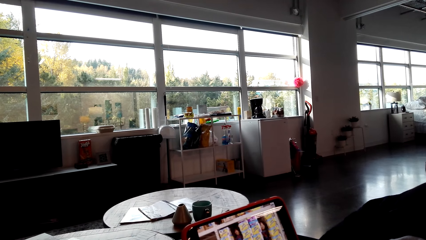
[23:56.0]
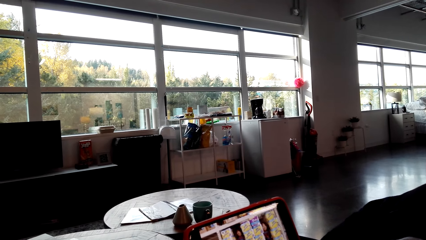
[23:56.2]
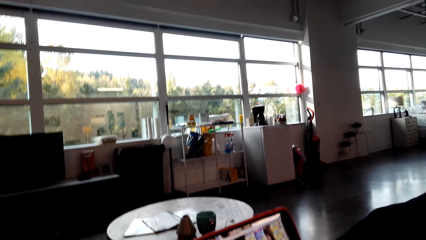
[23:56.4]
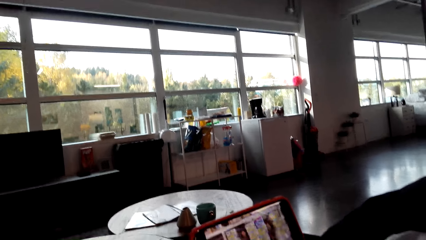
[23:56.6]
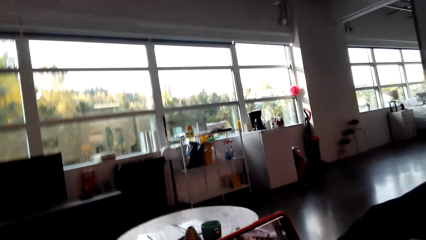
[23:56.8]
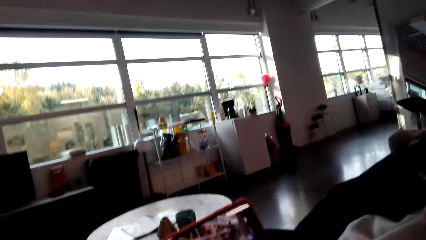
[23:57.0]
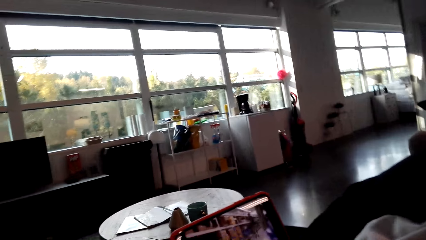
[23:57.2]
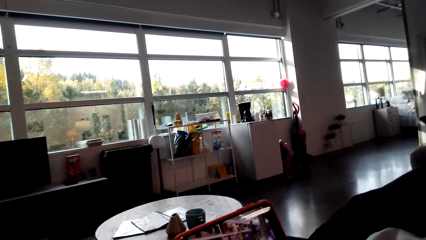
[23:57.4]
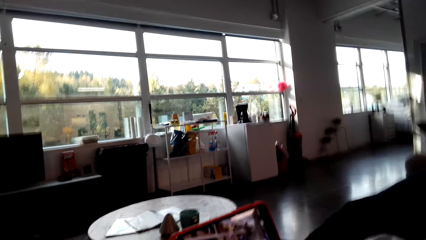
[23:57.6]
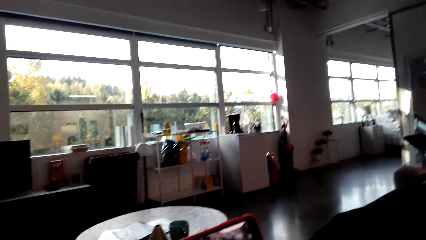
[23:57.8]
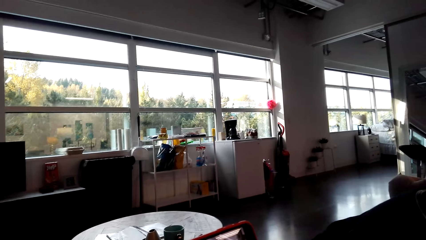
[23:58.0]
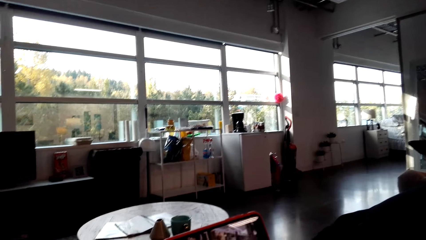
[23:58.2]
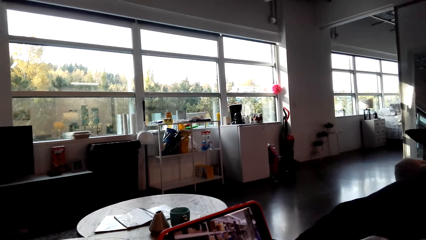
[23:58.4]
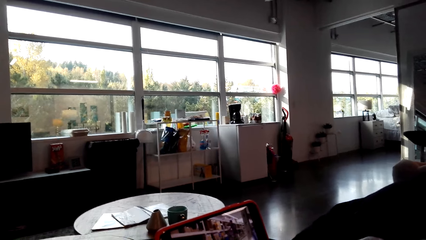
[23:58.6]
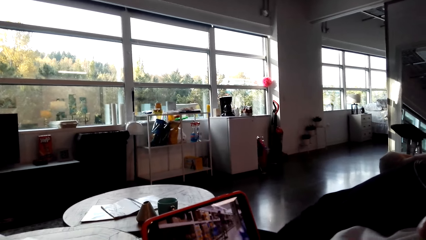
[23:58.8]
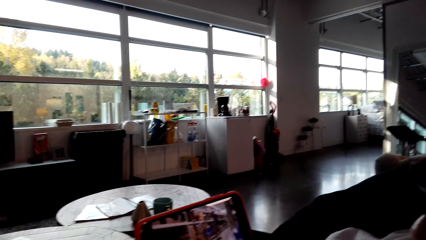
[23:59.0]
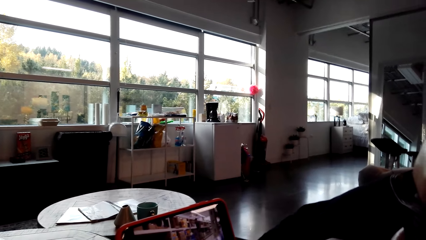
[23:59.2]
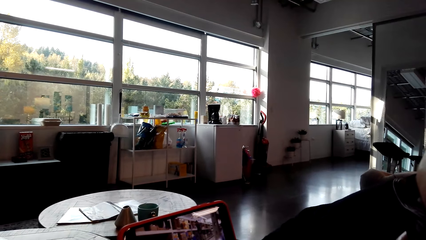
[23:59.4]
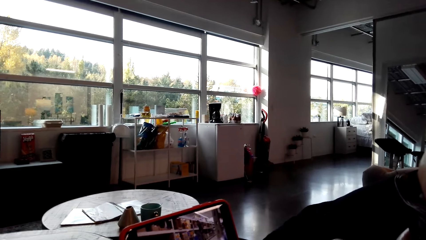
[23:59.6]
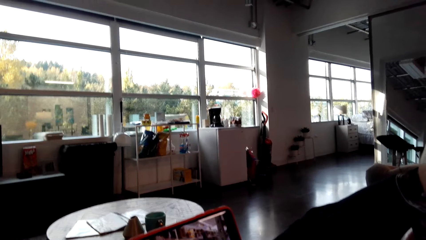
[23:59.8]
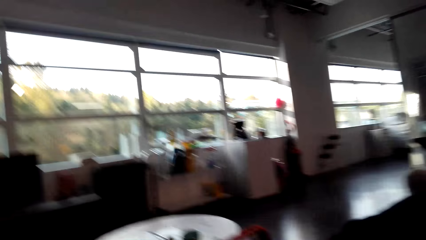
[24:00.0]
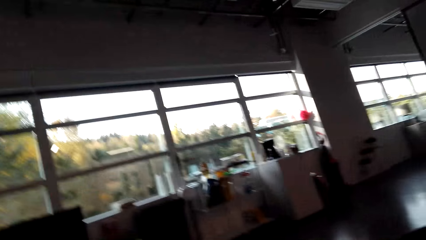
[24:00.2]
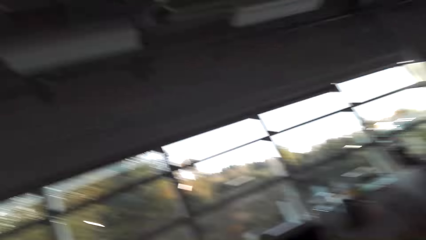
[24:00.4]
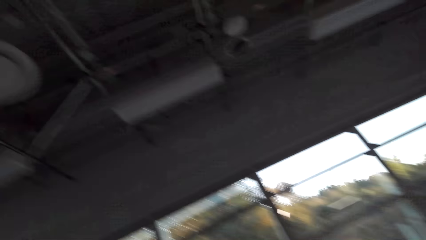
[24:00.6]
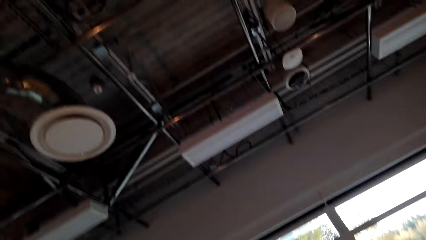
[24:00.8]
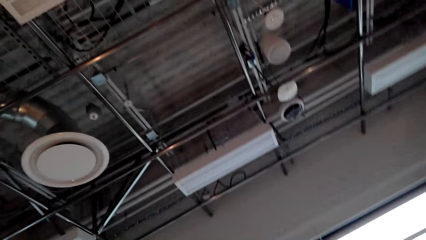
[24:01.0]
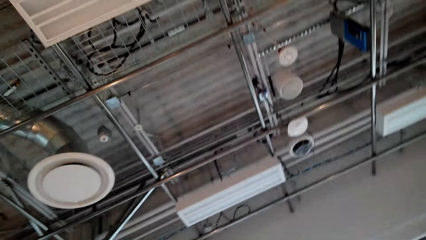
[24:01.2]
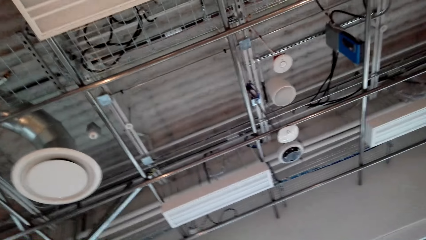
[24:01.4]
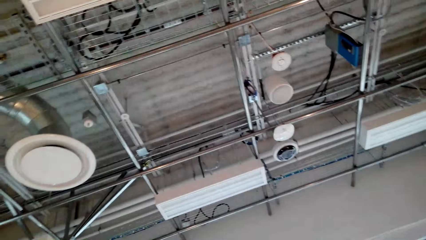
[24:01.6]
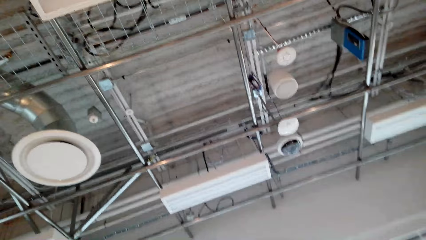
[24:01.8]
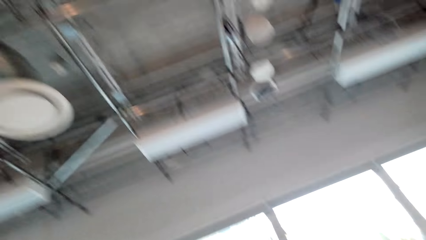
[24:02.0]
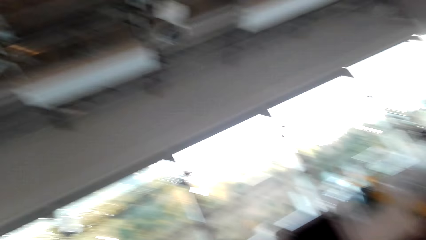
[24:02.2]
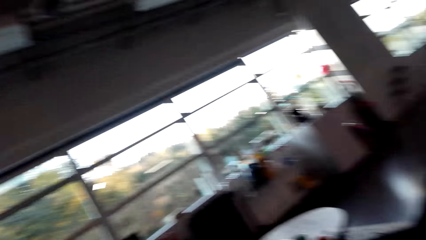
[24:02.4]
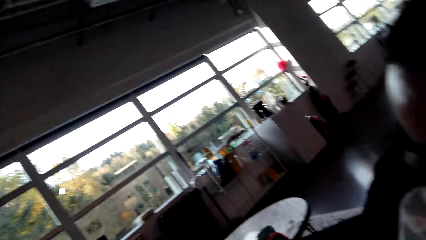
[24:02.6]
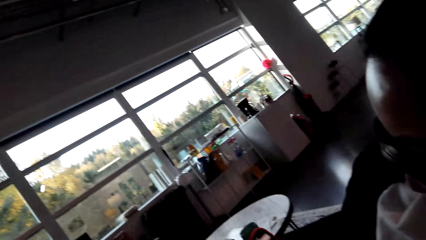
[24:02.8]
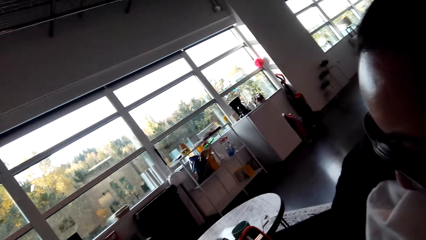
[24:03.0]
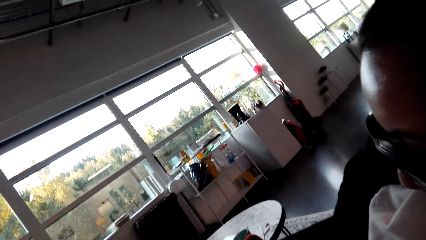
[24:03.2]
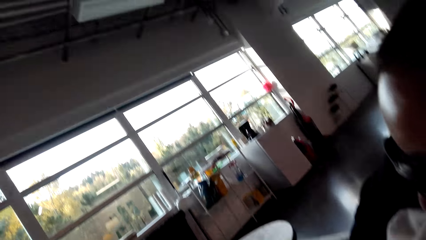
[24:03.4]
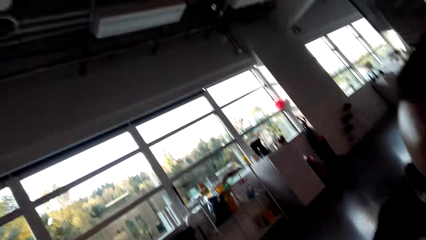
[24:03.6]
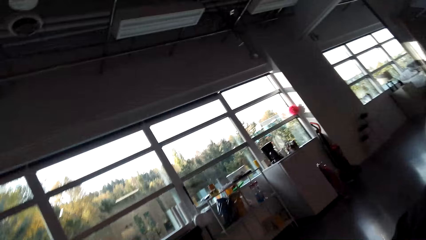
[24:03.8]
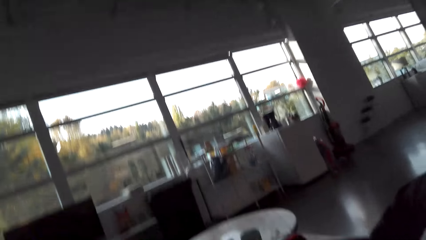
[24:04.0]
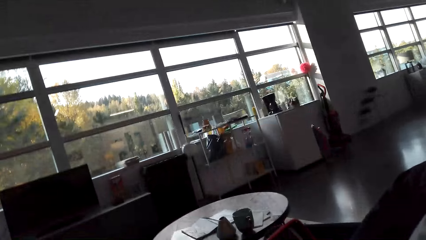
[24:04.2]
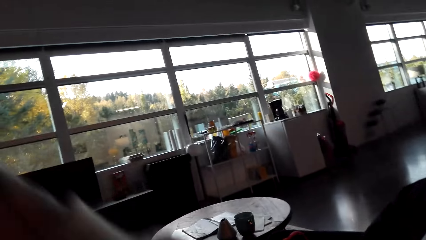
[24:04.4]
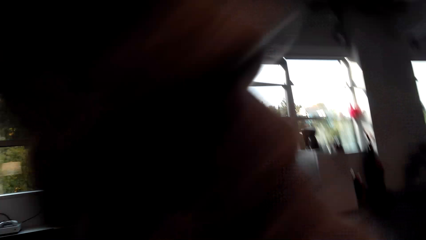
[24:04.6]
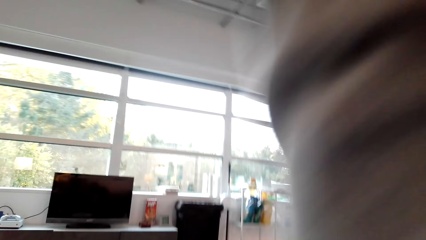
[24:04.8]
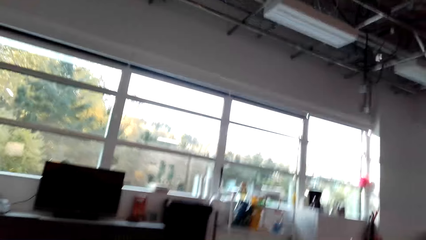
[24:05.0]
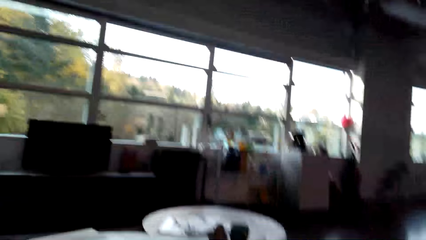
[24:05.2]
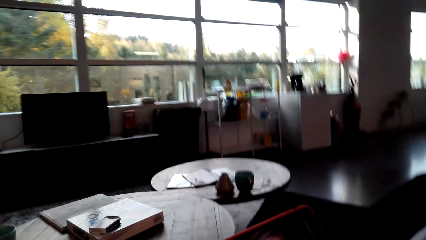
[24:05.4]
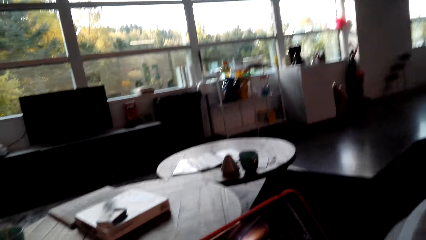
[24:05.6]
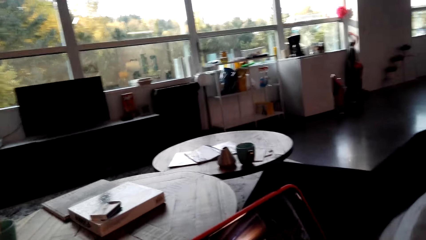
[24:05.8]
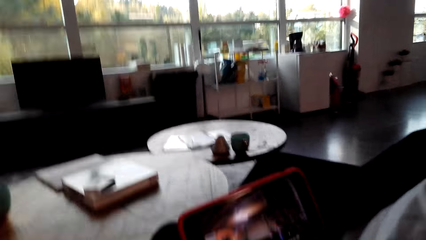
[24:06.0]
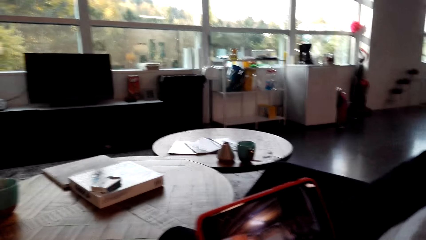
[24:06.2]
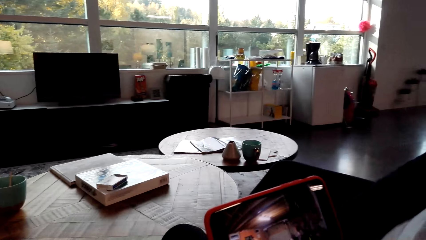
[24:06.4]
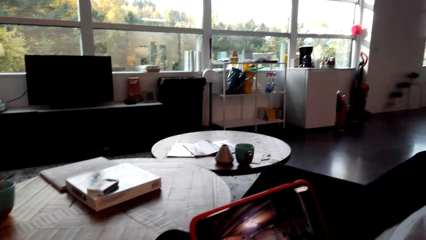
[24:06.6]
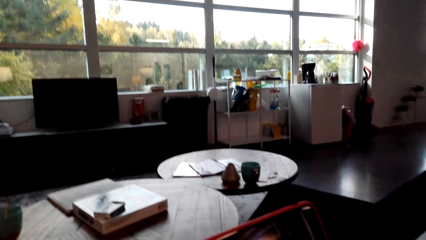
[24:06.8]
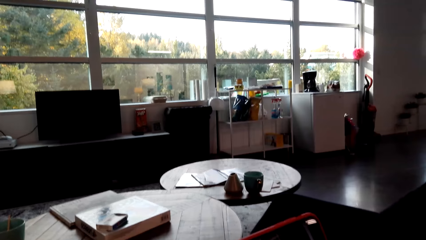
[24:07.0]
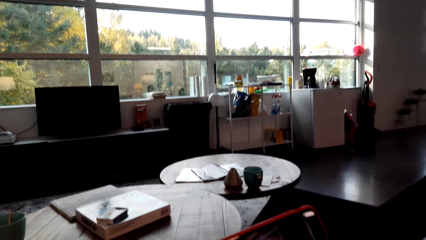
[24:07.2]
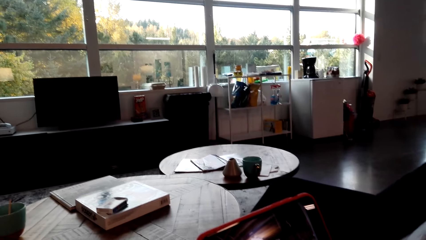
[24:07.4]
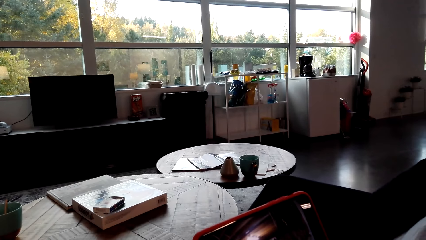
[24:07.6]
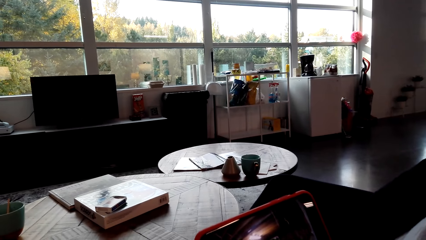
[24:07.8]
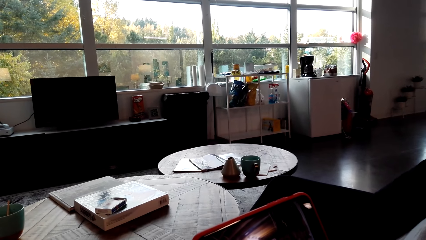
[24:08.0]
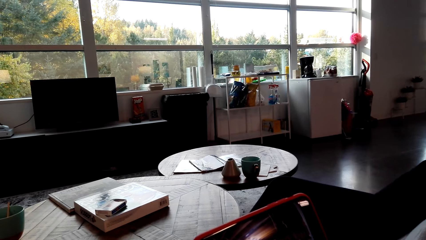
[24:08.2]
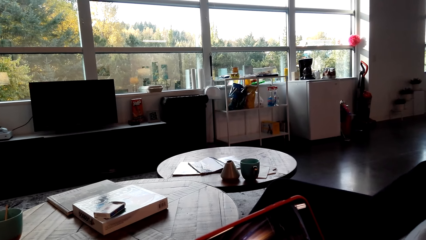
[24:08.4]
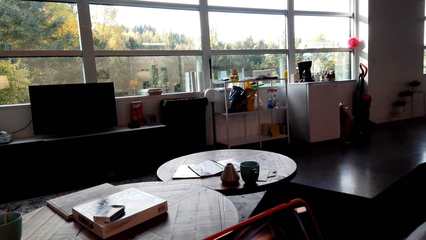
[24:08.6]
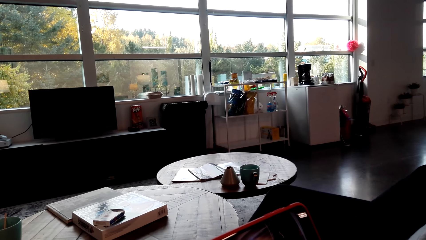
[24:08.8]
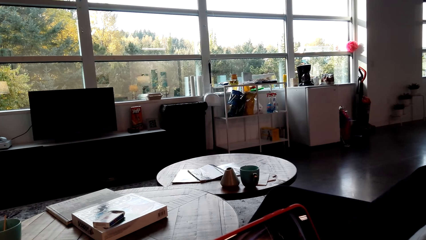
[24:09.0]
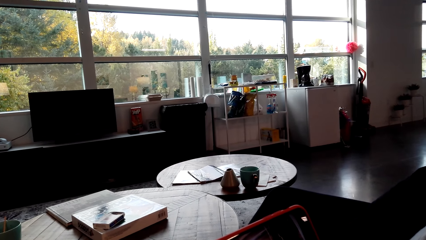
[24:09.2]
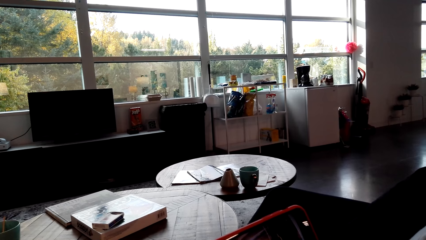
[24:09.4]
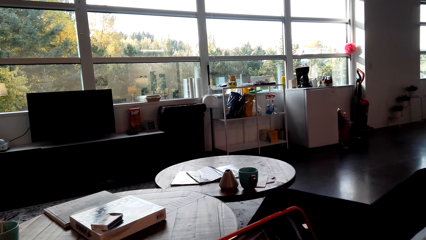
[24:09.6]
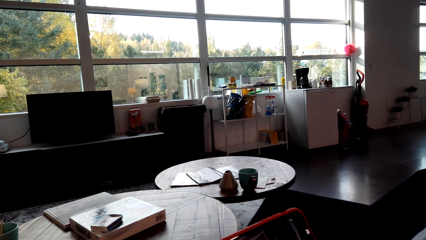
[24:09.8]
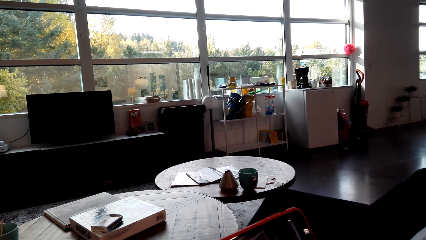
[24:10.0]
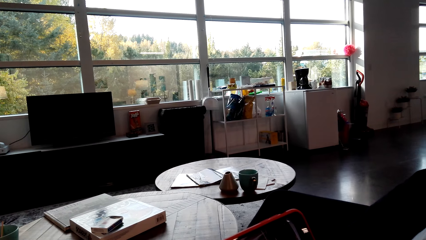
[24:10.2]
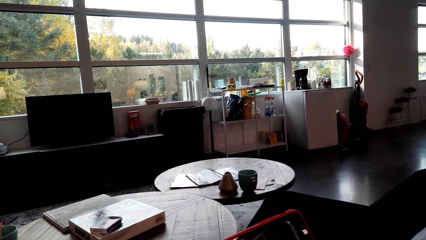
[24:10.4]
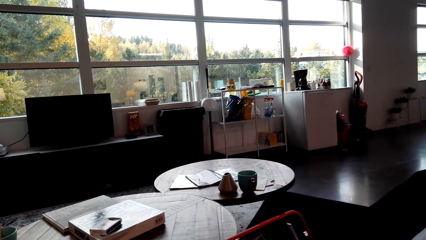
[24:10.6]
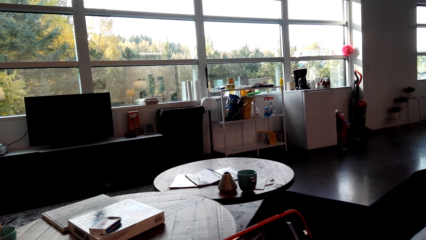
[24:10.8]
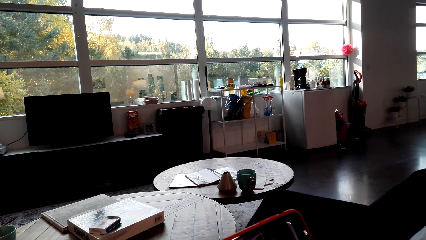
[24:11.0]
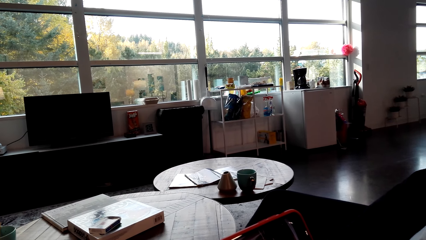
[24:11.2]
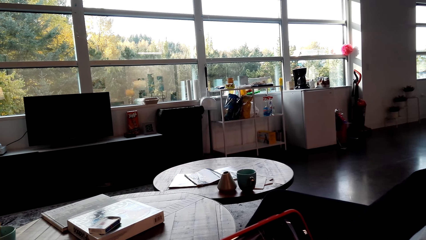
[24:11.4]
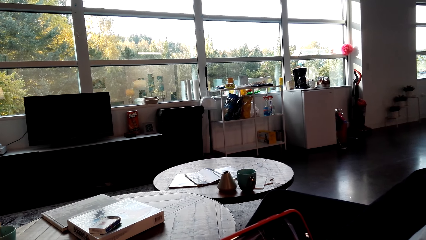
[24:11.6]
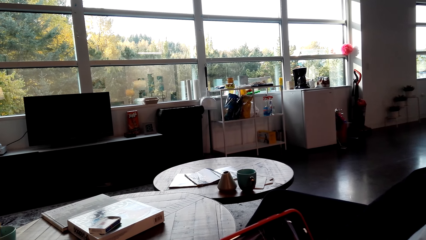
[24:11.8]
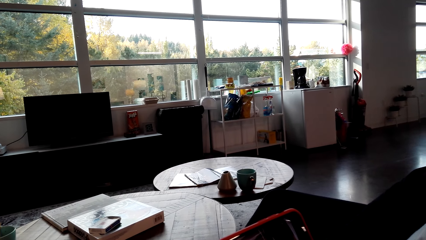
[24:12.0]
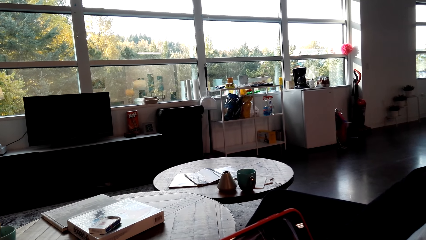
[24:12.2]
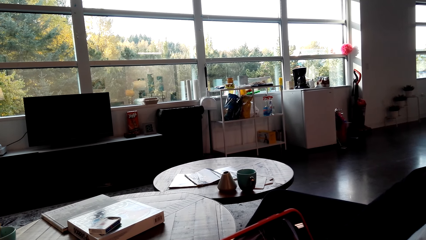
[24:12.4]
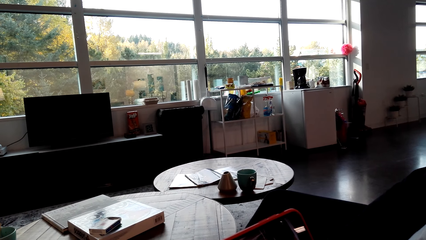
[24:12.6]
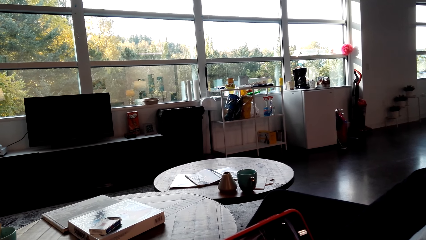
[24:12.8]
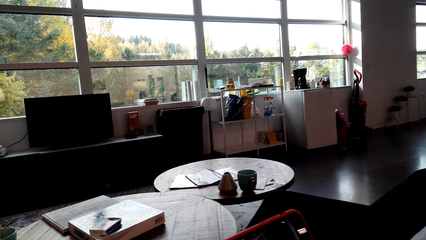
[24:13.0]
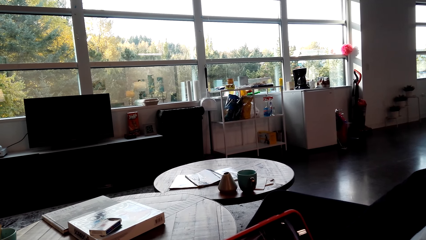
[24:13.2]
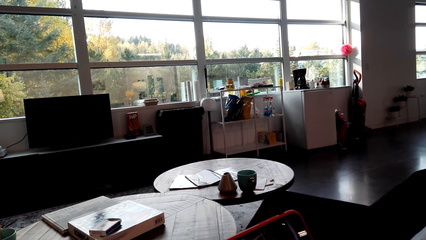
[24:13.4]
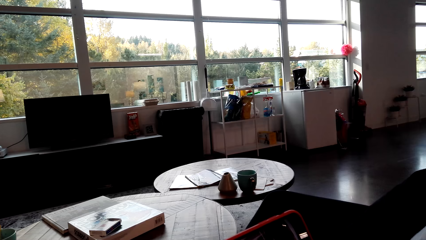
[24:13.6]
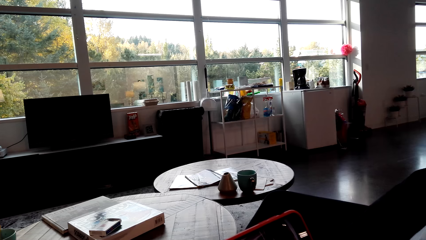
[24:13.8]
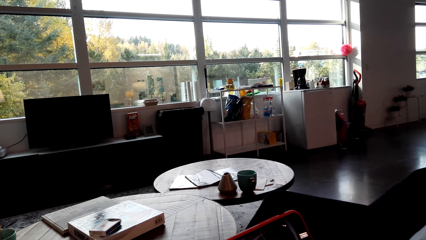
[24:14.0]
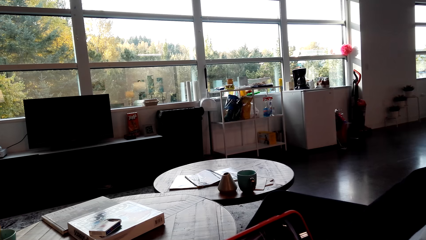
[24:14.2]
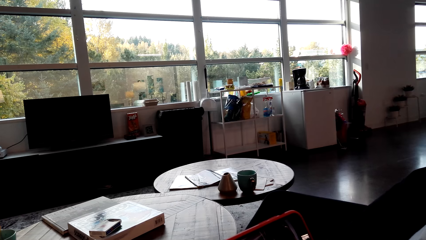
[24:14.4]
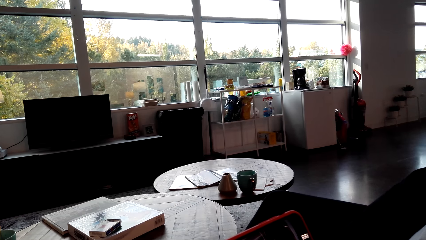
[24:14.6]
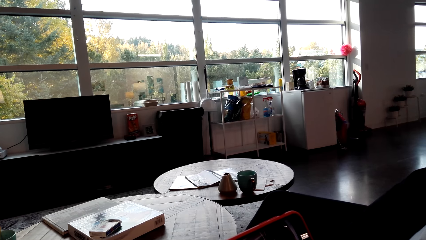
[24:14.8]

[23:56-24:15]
The camera wearer moves his body. He looks at the ceiling. He moves his hand. He looks at a lady's phone.
